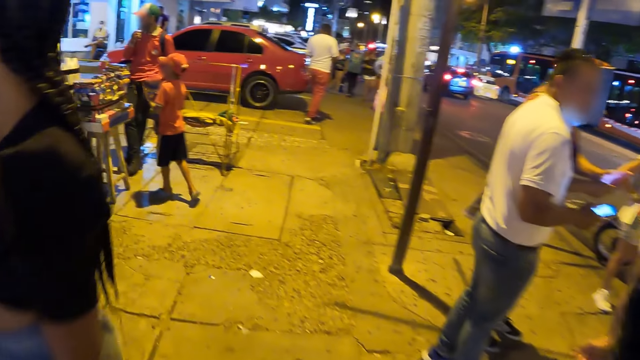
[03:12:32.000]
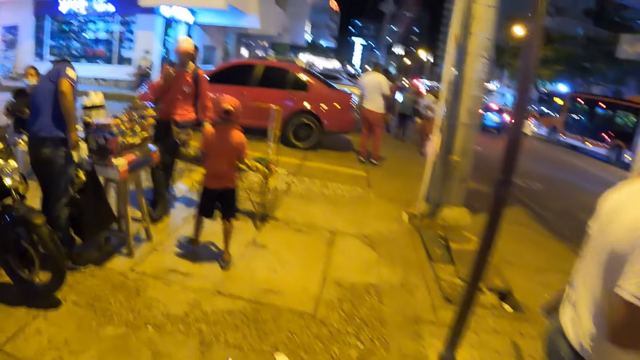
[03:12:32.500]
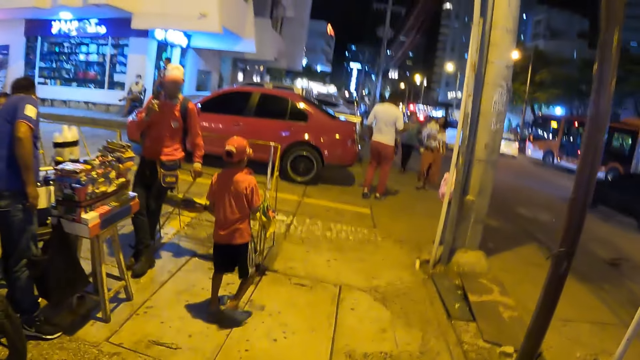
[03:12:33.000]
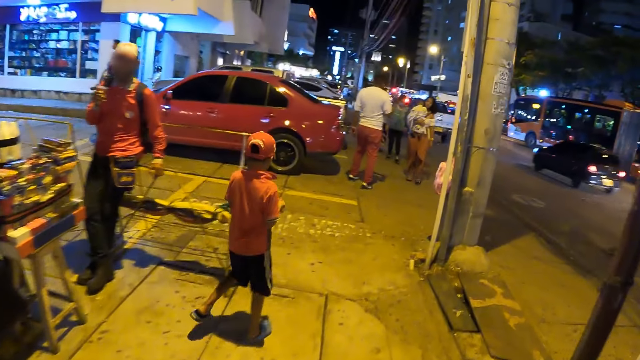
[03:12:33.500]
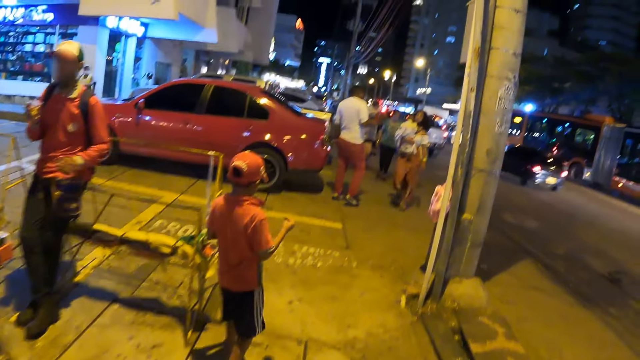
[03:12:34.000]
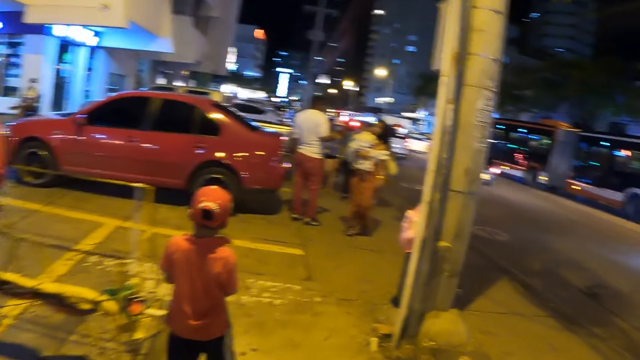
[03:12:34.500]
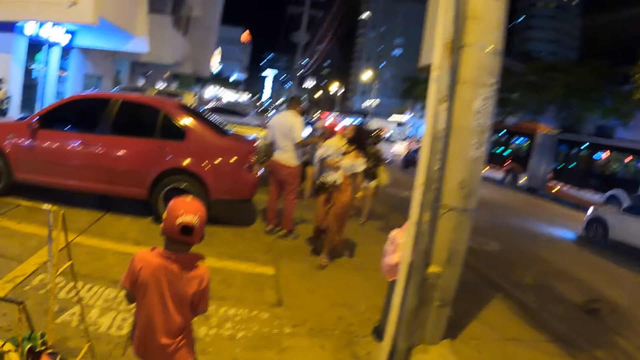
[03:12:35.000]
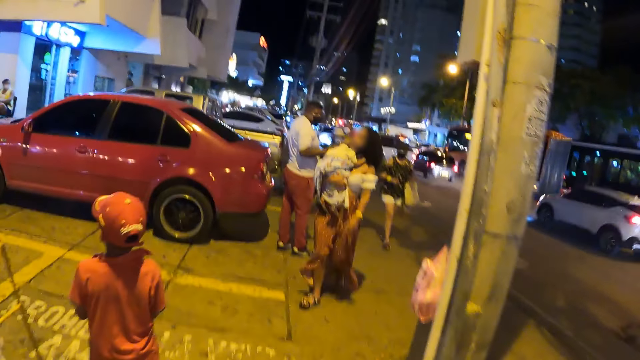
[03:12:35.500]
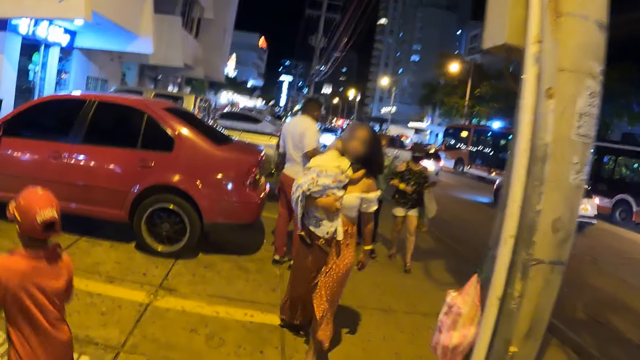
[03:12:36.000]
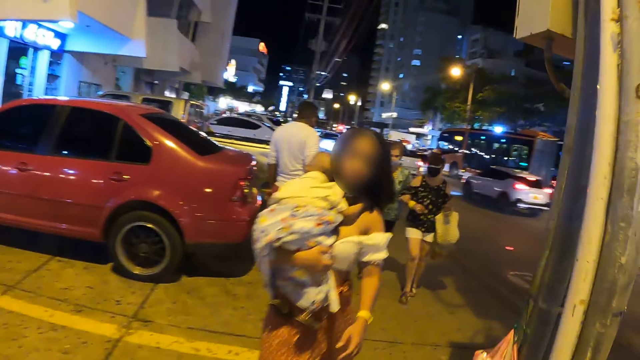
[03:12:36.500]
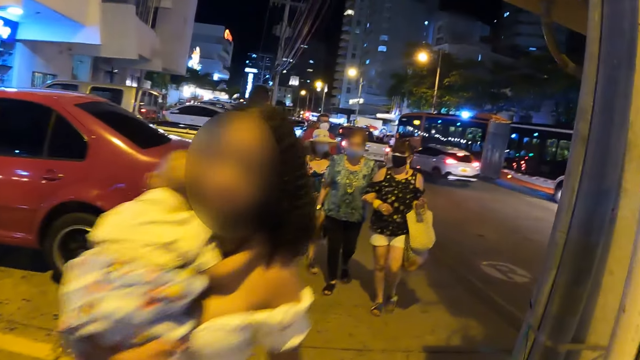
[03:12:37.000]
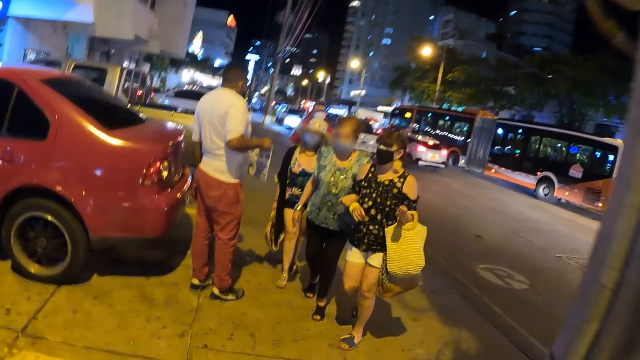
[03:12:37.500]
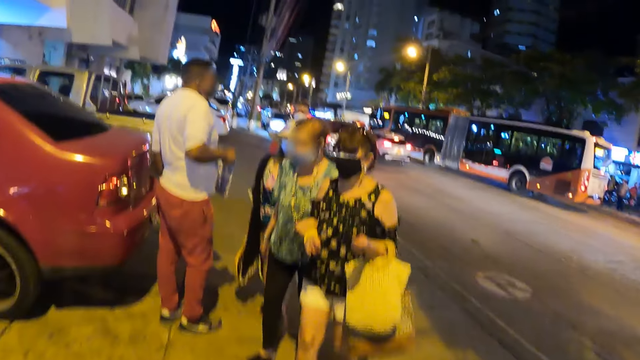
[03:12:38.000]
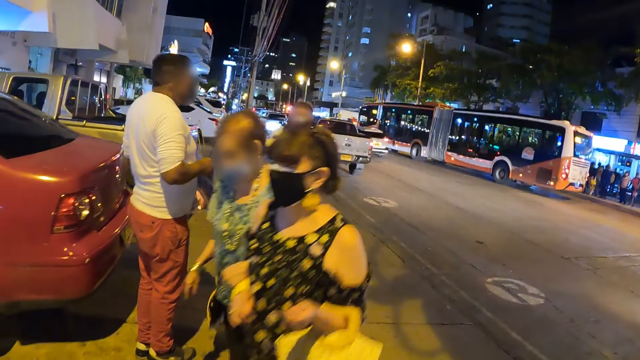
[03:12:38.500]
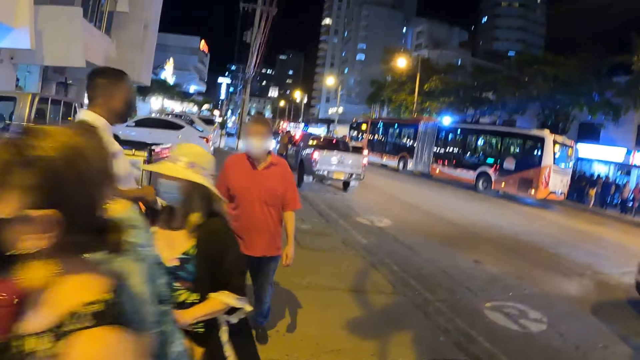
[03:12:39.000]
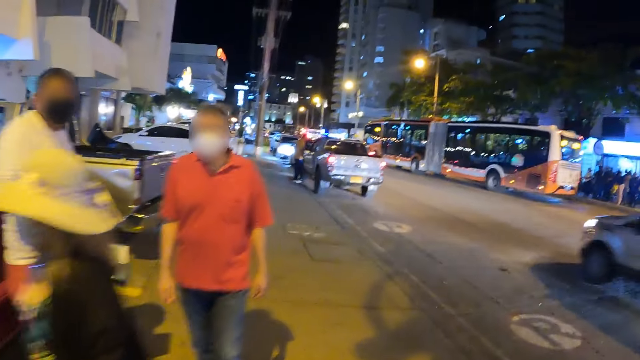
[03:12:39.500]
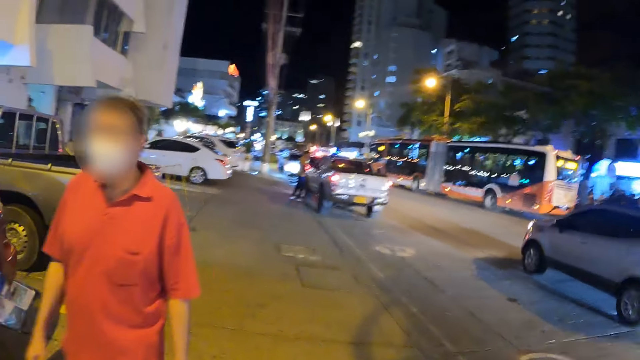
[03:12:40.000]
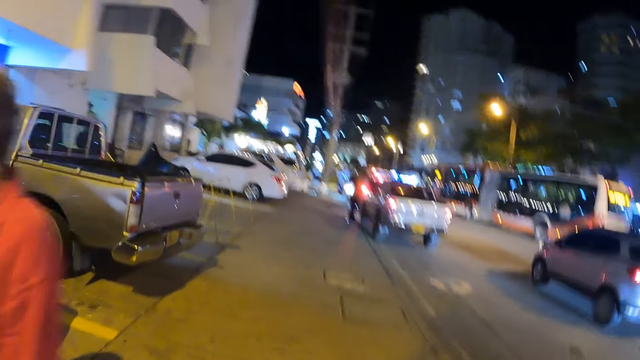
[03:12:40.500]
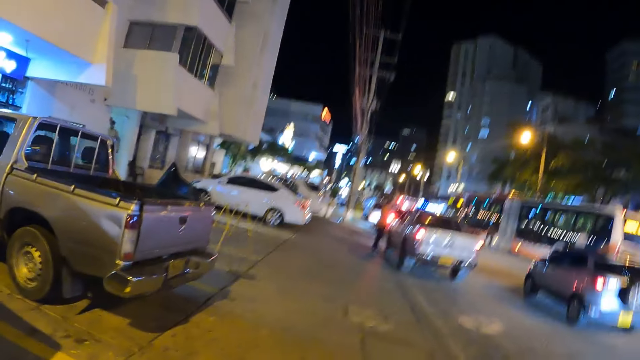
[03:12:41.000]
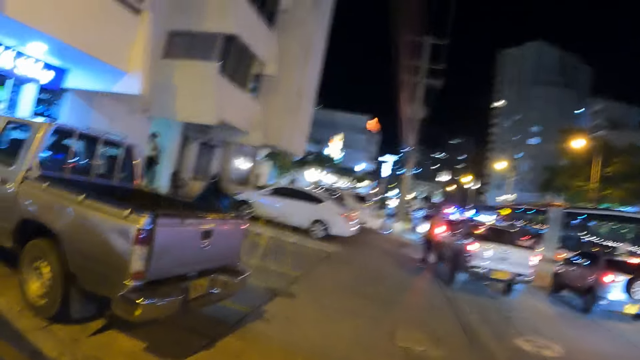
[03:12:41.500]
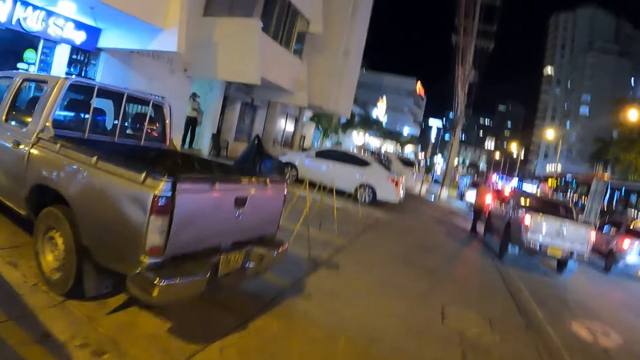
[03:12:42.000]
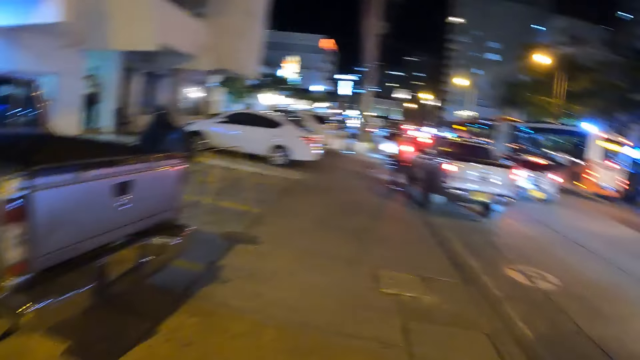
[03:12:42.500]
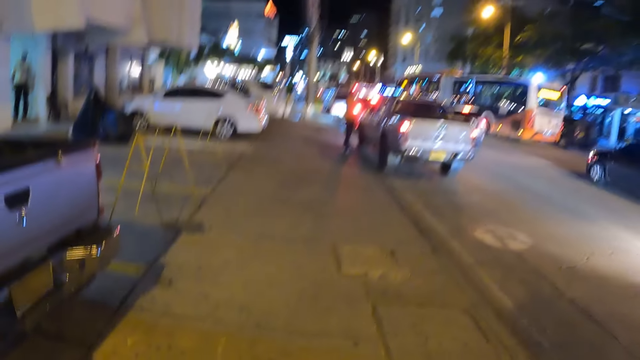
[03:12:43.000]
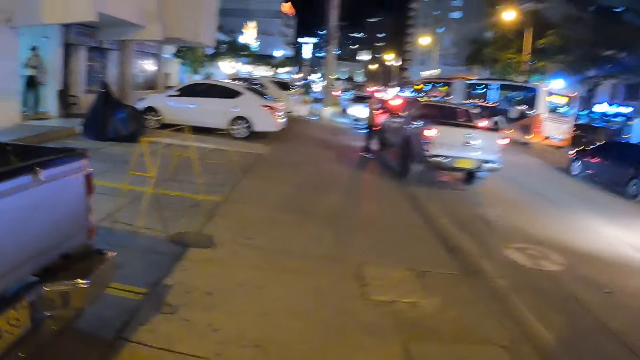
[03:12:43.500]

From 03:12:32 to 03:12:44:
The camera wearer walks down the street.

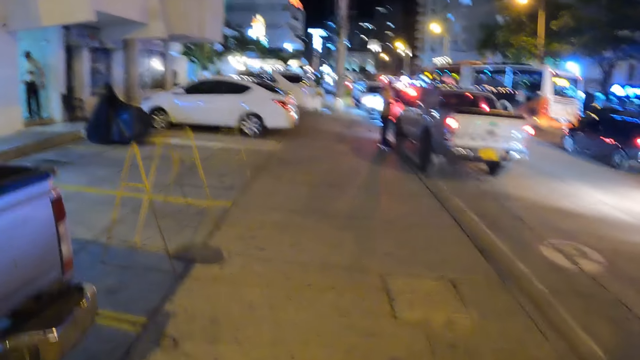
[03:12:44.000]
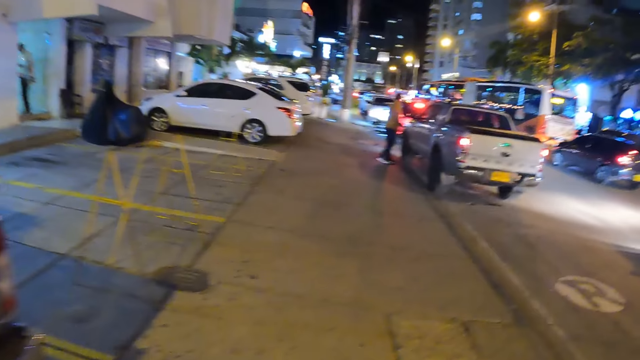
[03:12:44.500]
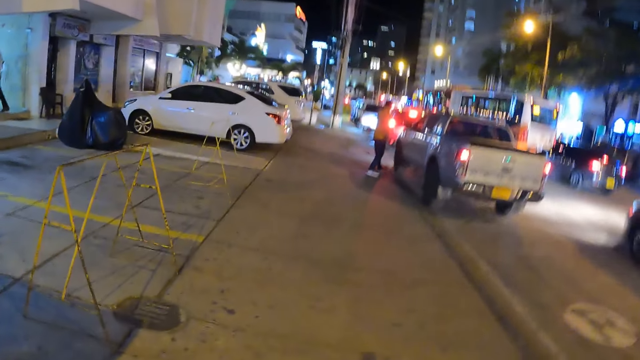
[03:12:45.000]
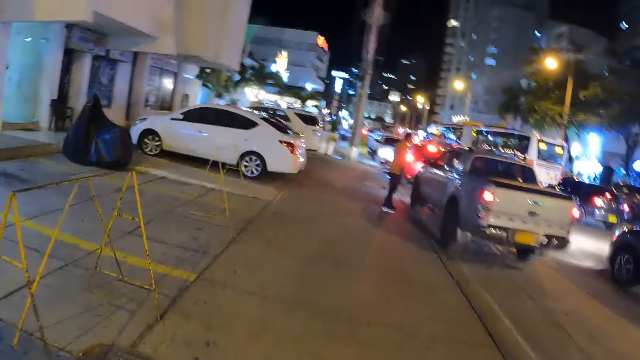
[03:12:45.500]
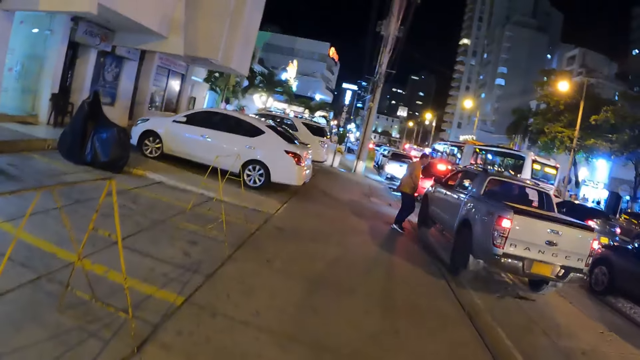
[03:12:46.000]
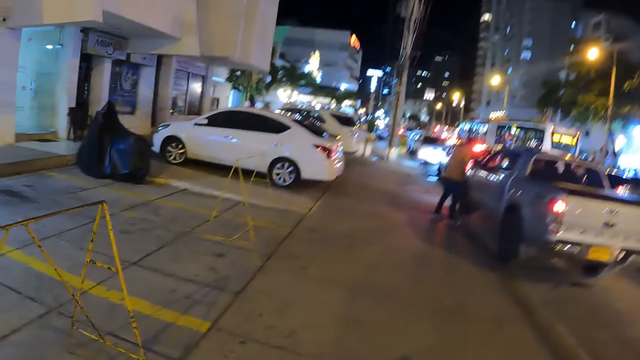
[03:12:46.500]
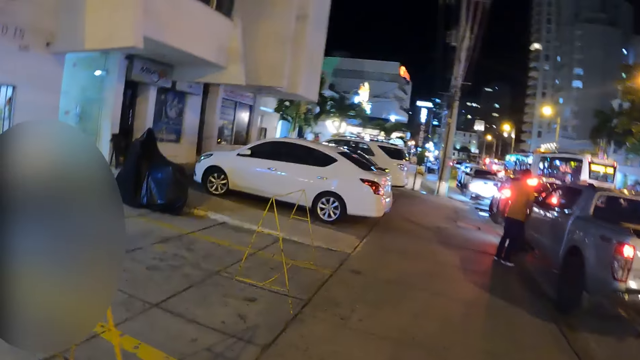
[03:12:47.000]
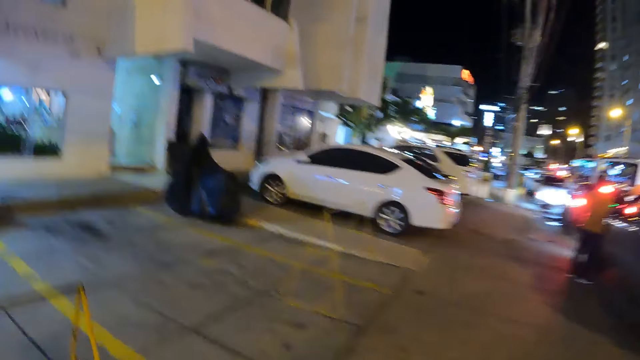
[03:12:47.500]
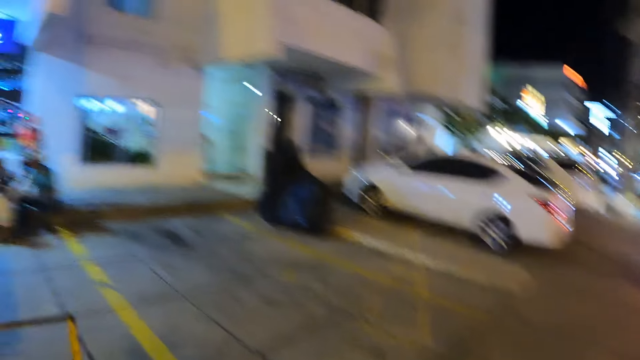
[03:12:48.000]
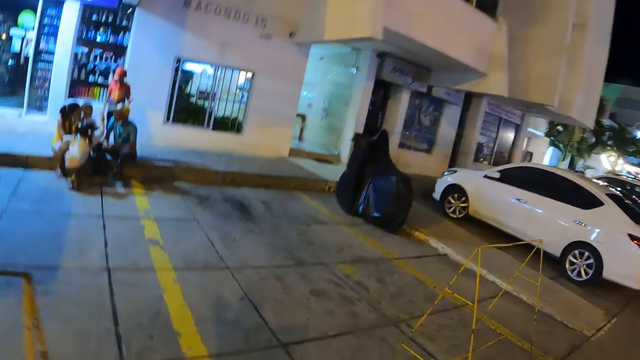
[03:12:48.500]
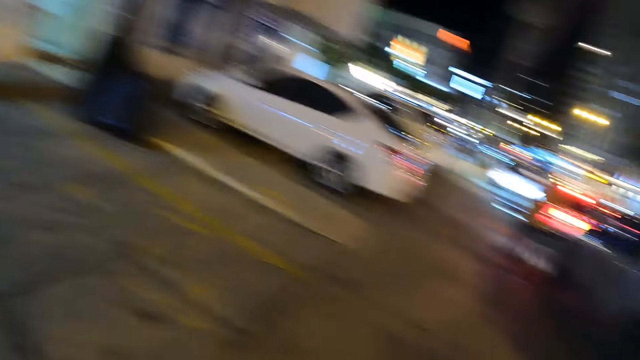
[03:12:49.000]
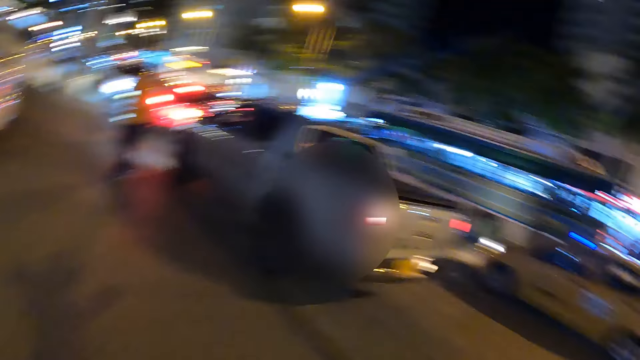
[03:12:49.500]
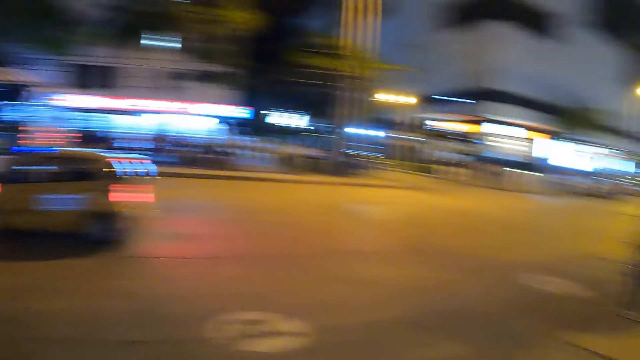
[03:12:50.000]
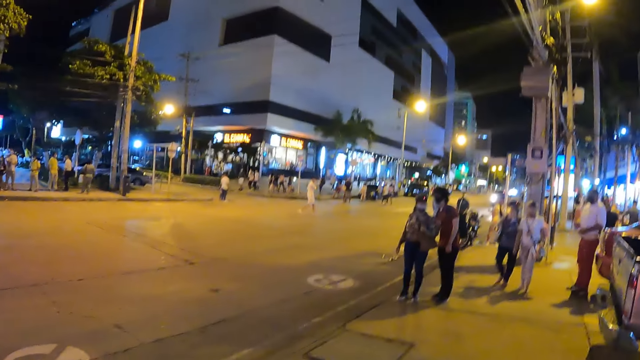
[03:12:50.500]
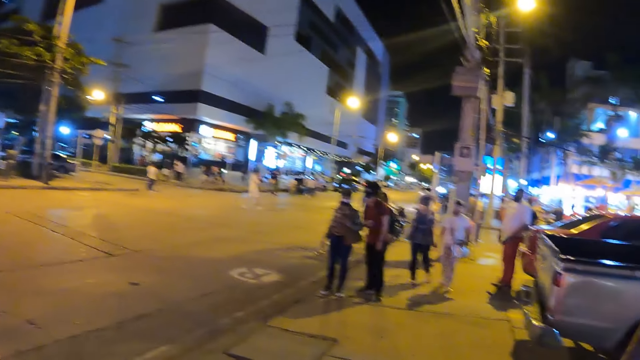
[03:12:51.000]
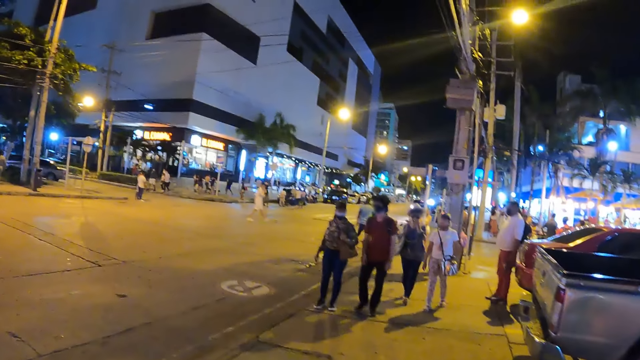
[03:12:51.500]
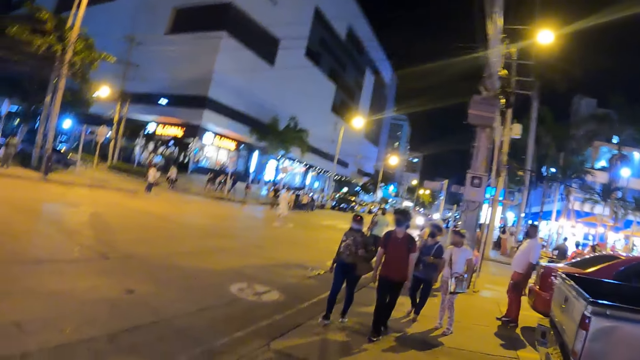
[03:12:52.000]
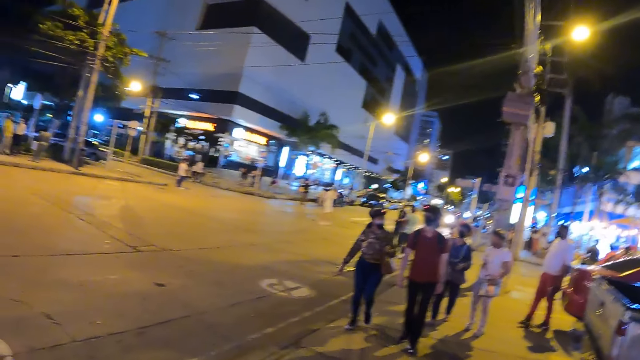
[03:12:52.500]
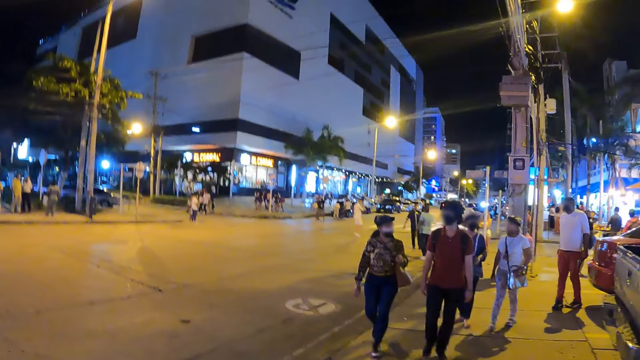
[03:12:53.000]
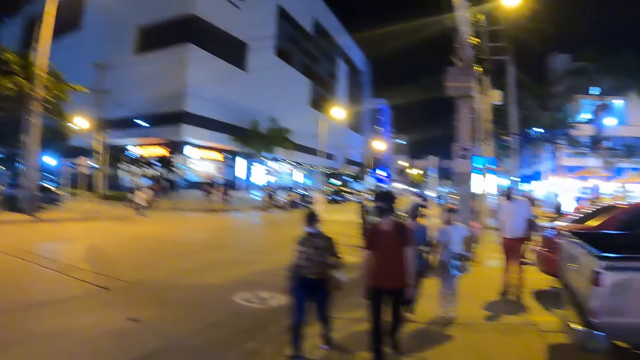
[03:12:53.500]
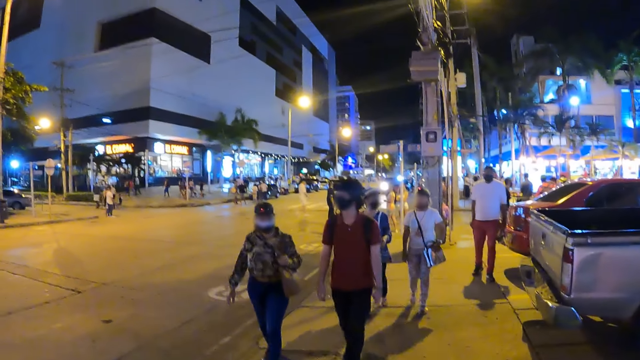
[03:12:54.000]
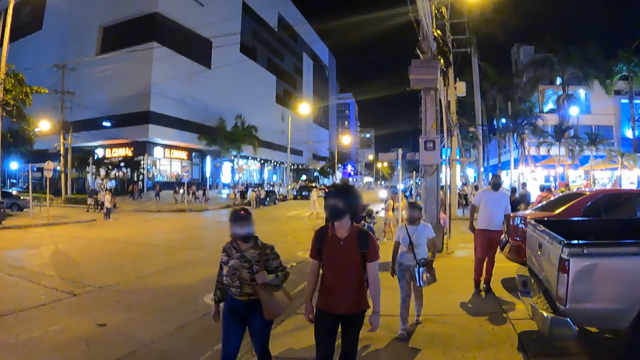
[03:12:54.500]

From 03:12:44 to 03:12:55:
The camera wearer stares around the road.
